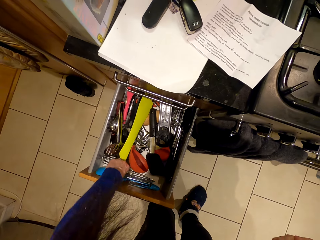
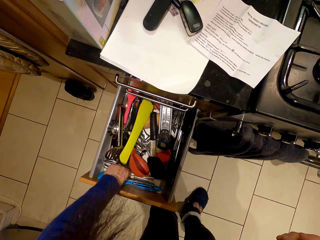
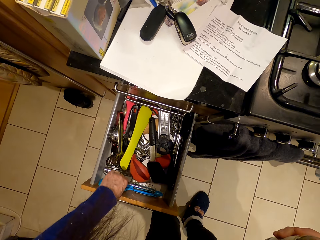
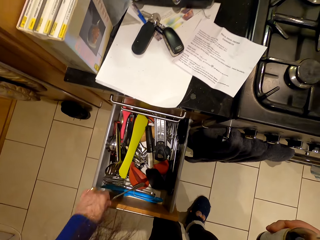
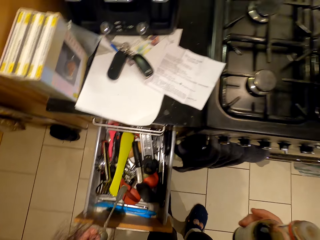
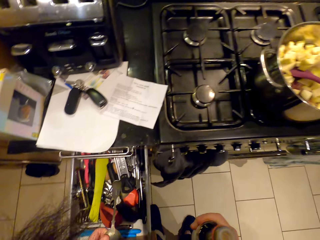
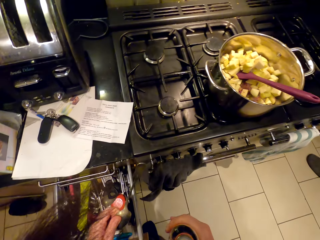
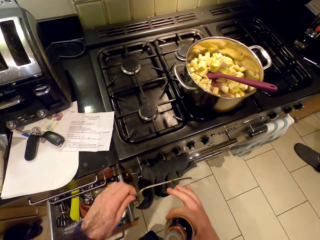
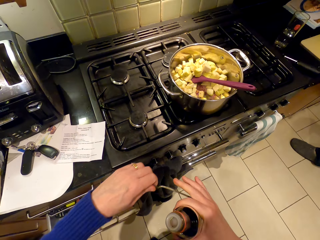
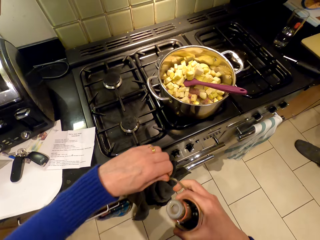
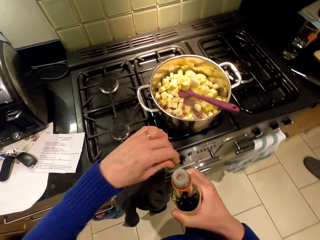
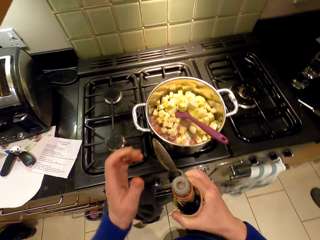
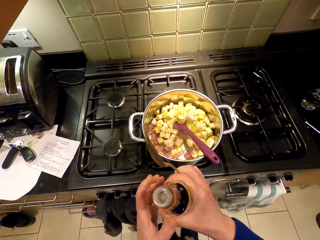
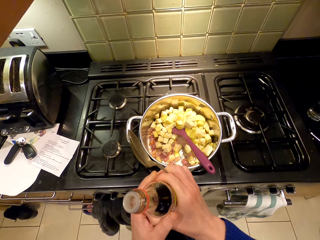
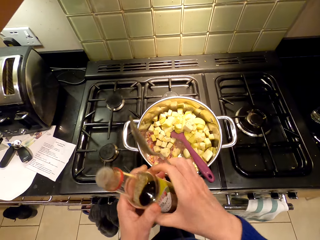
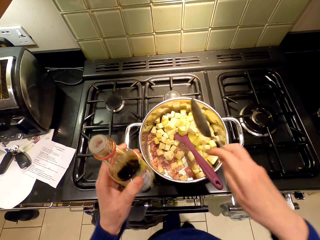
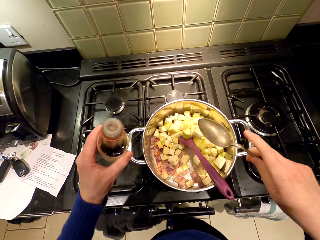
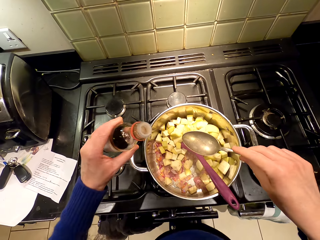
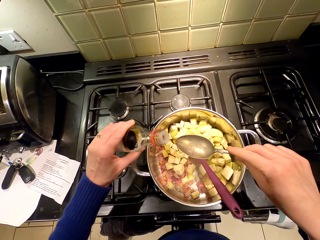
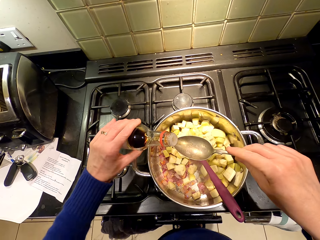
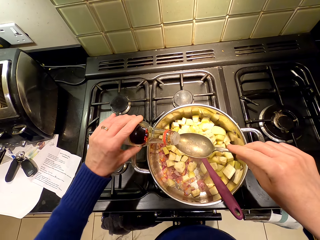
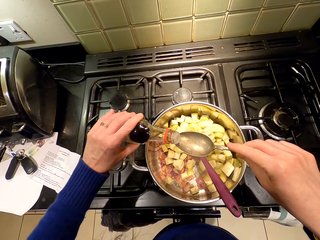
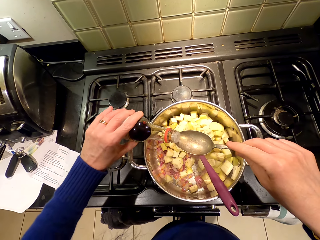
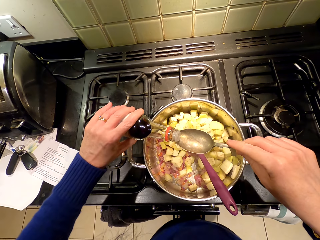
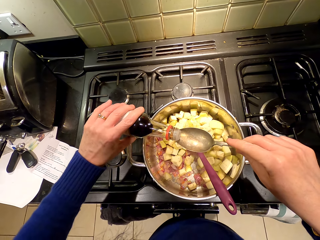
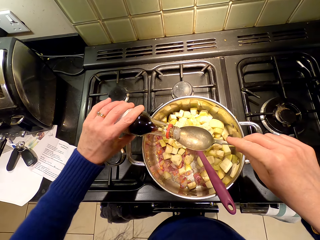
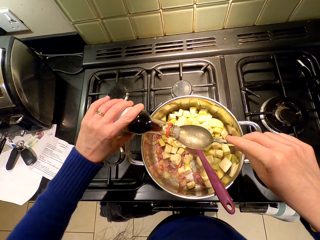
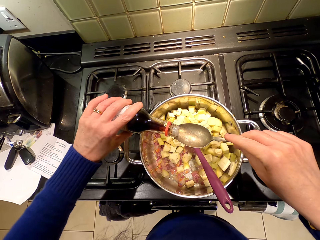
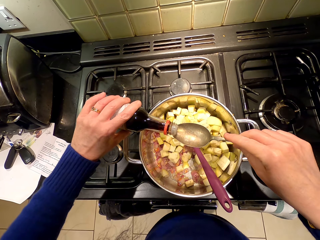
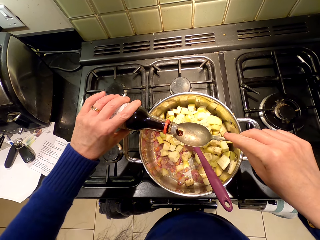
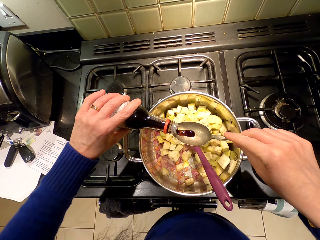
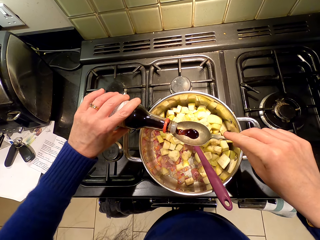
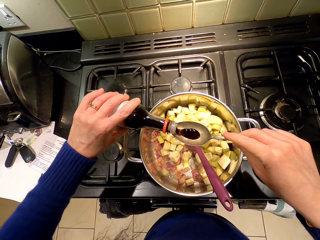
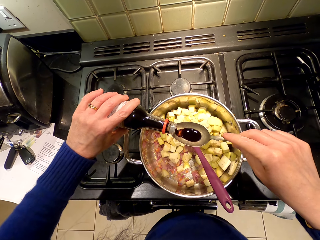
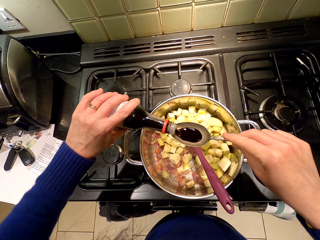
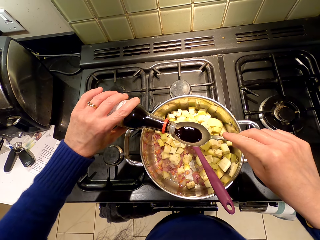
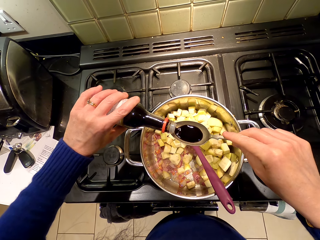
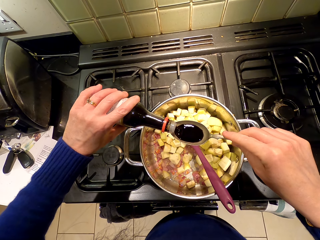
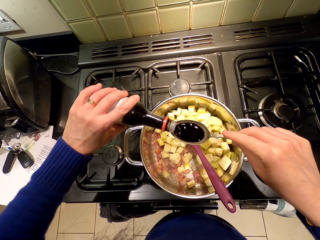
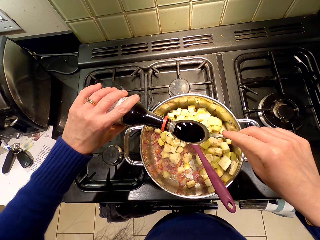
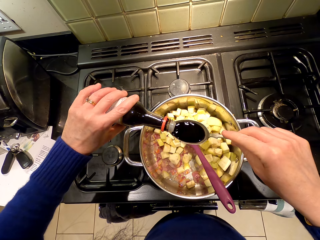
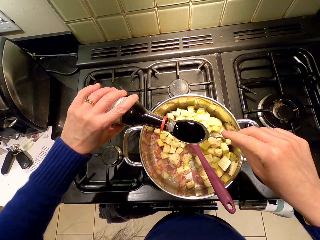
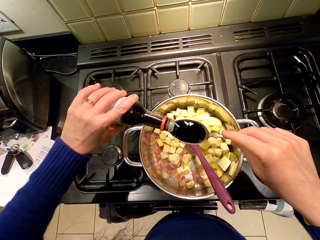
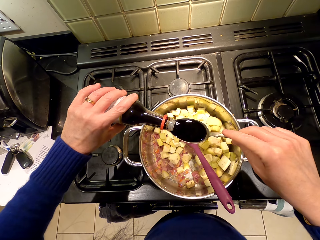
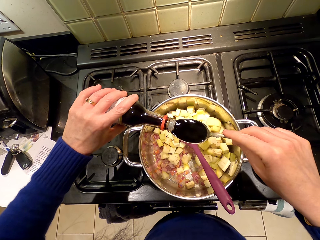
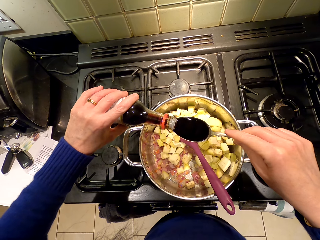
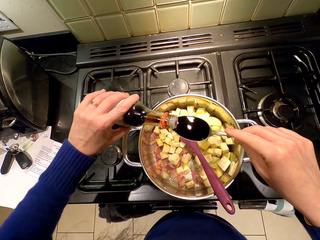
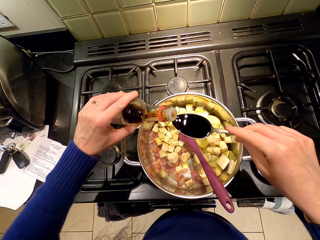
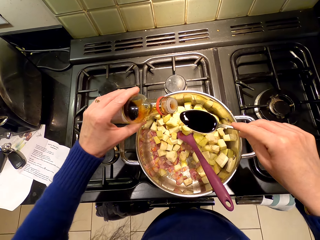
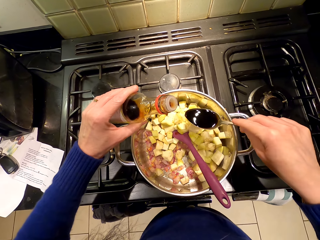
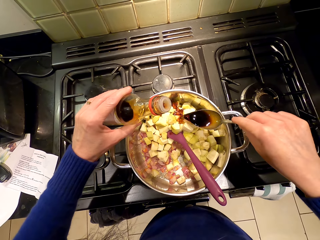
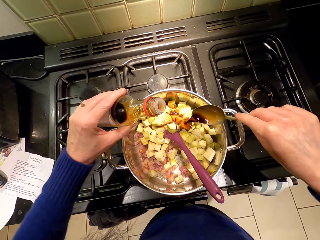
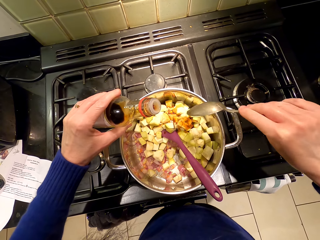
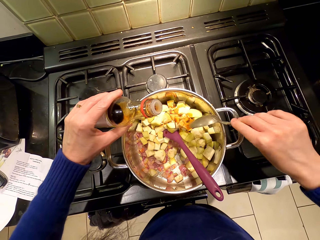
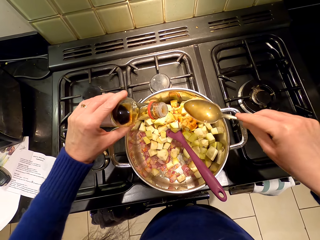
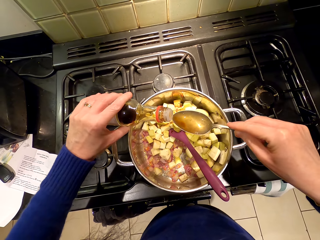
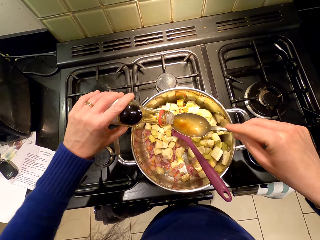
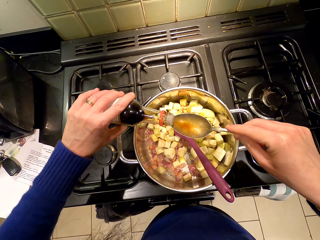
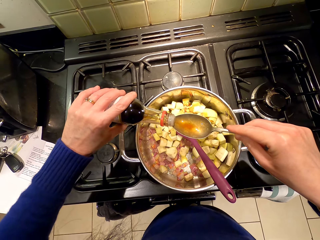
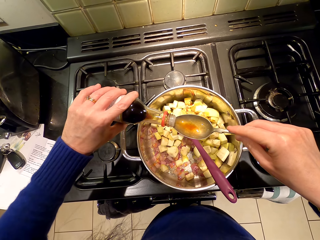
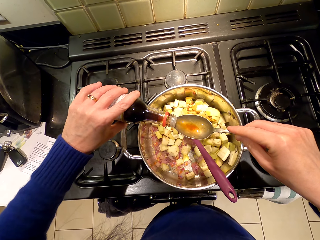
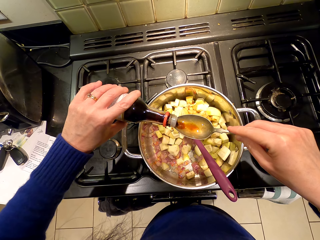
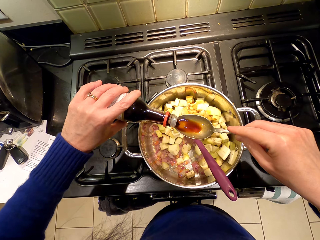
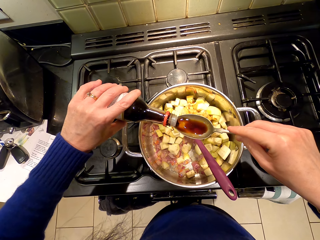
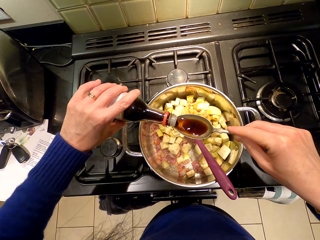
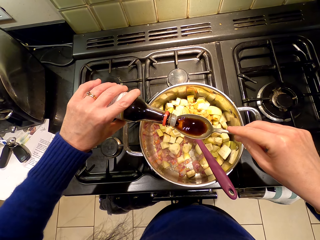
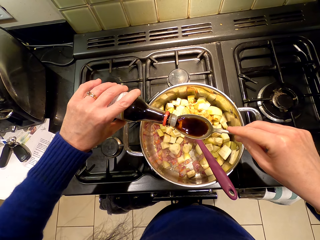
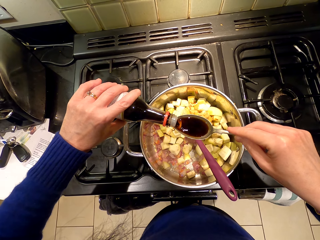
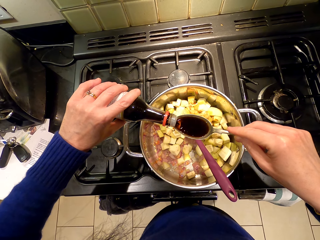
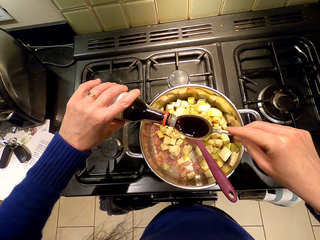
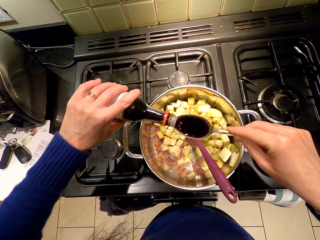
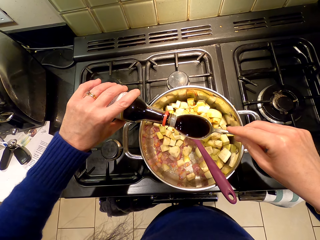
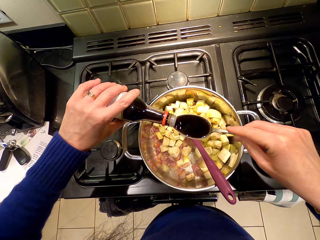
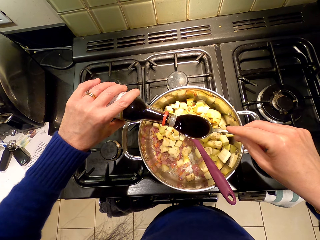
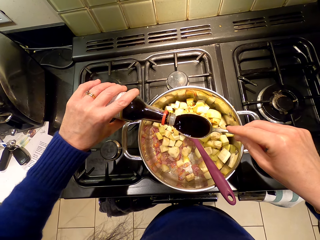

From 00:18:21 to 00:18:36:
The camera wearer picks up the spoon. They close the drawer. They pour the spice or liquid onto the spoon. They pour the liquid in the food. They pour the liquid in the spoon.

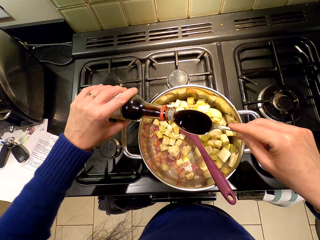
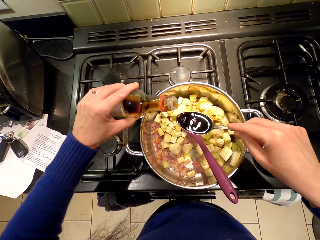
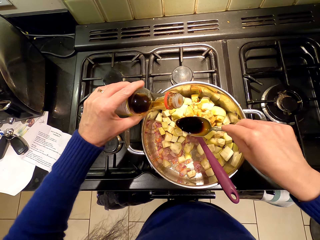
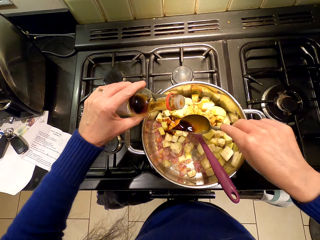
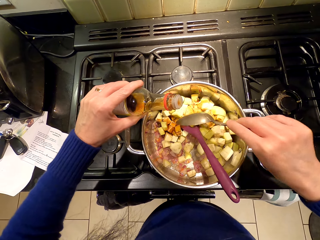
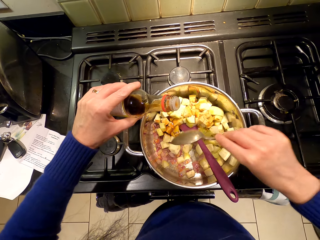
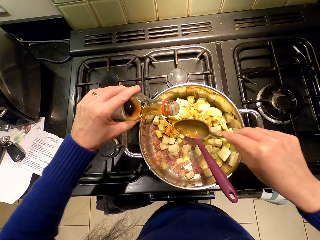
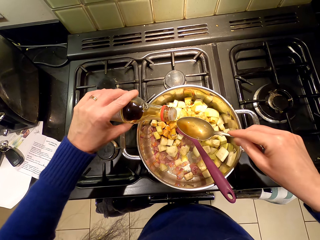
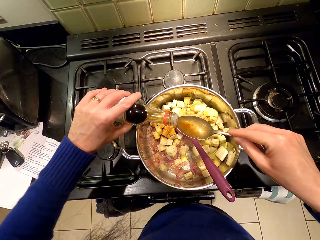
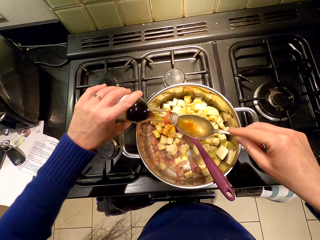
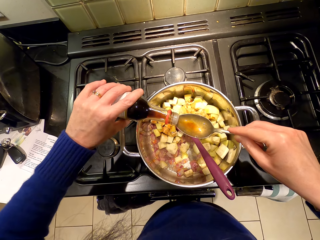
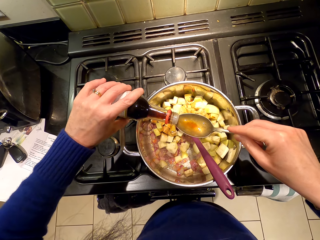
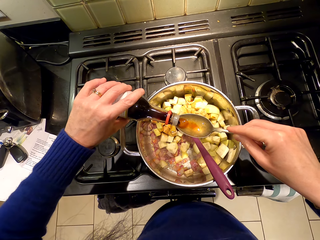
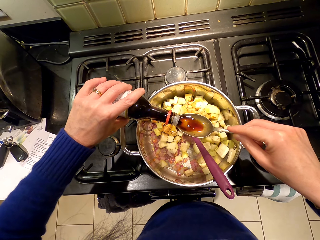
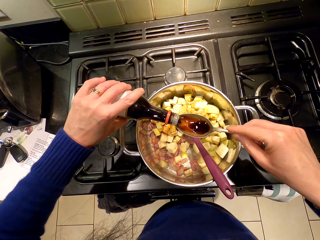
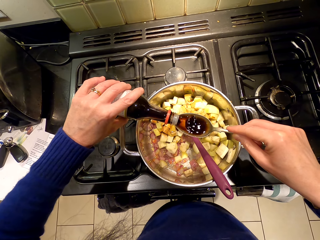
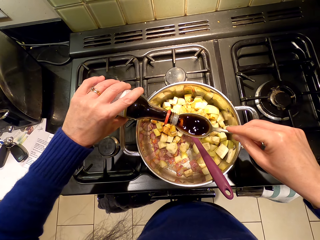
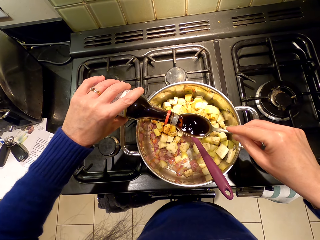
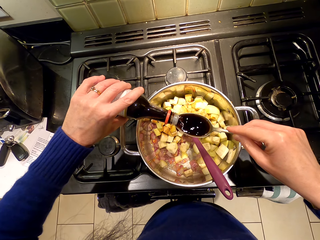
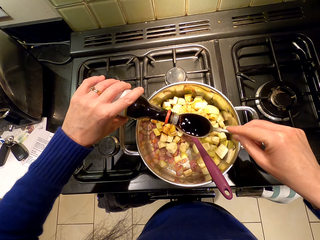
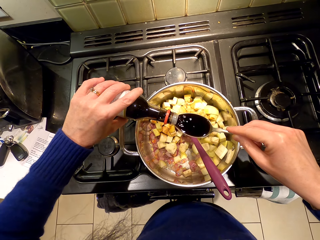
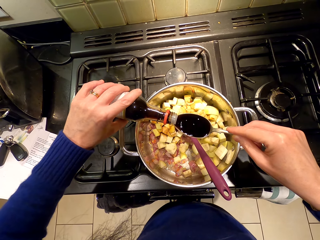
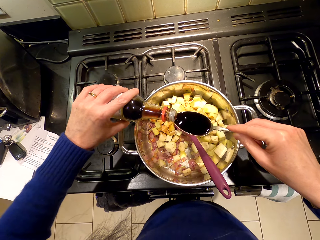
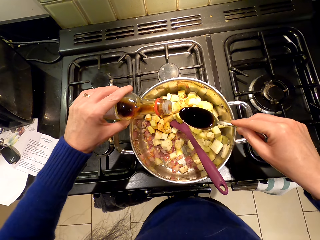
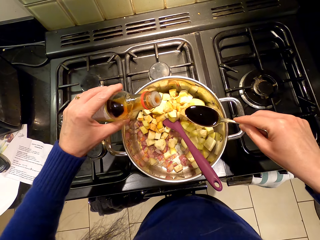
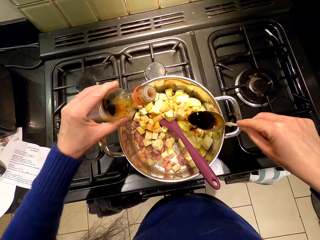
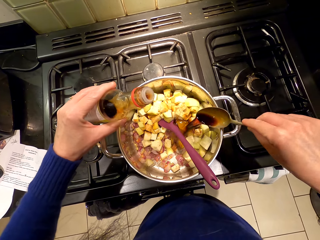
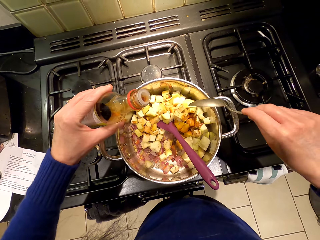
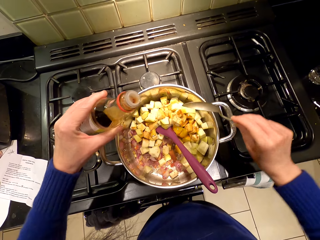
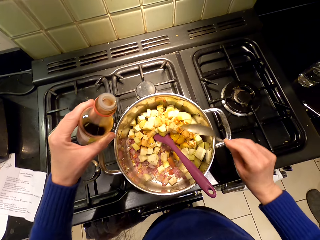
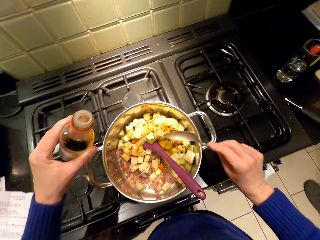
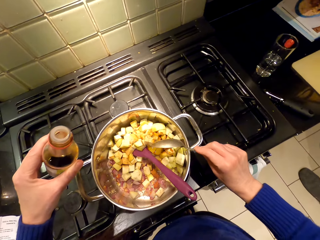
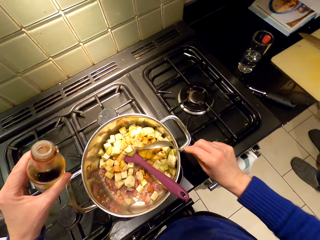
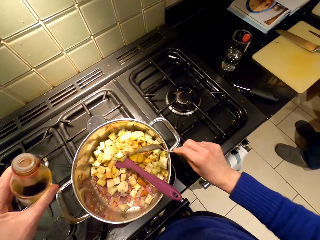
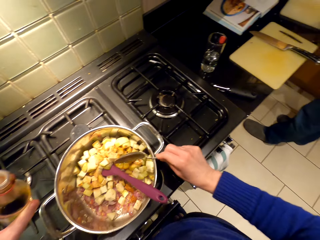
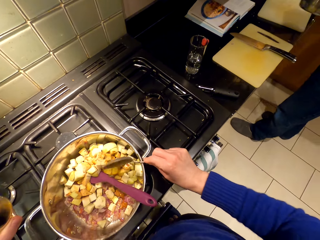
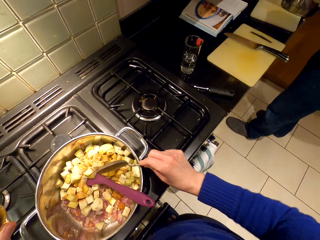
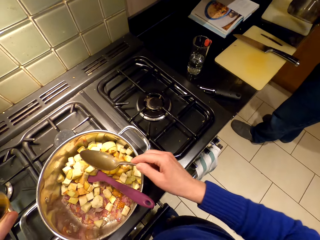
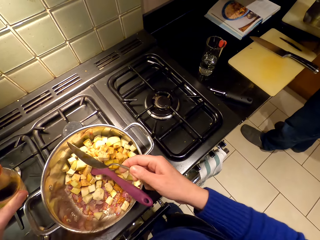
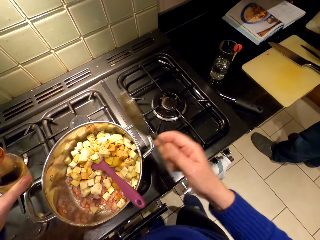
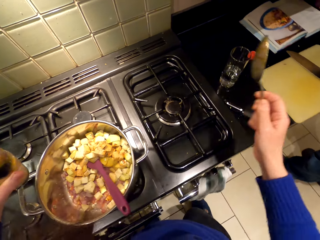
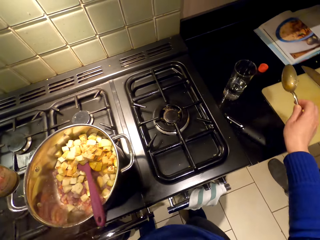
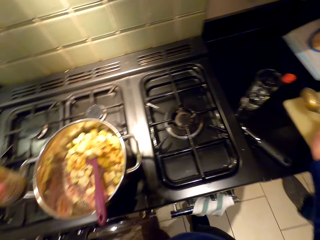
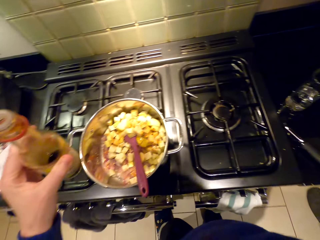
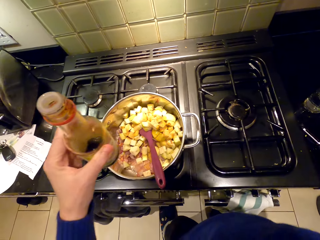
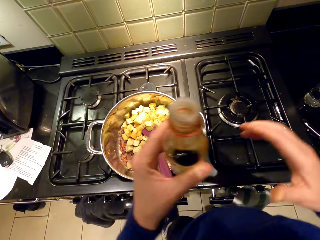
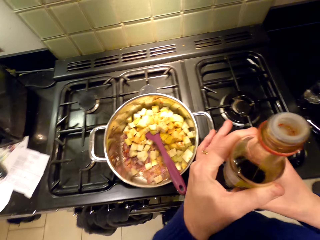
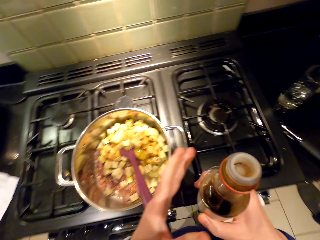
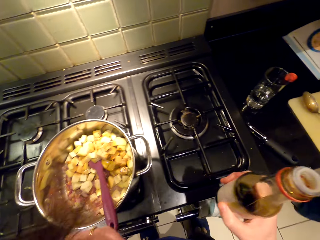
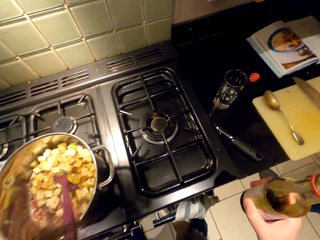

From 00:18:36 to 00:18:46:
The camera wearer pours the liquid in the food. They pour the liquid in the spoon. They pour the liquid in the food. They tap the spoon in the cooking pot. They put the spoon on the countertop.
